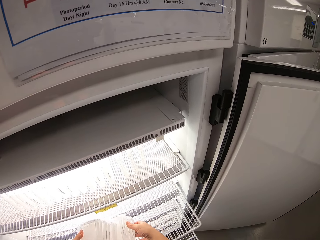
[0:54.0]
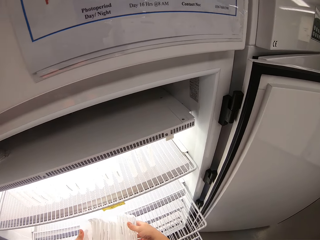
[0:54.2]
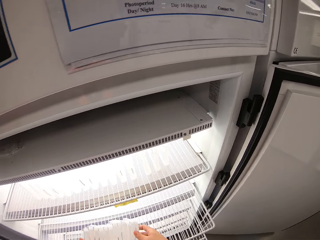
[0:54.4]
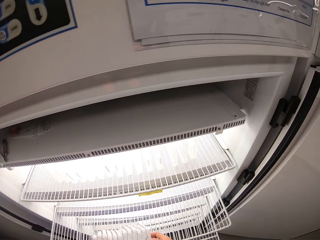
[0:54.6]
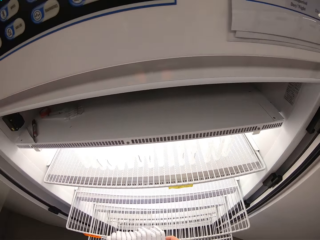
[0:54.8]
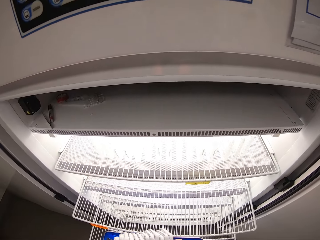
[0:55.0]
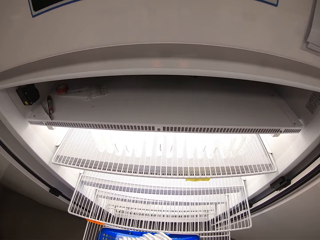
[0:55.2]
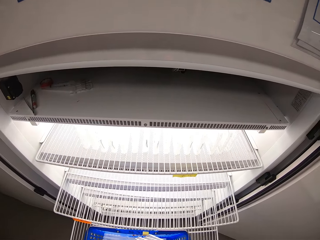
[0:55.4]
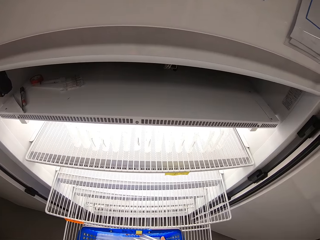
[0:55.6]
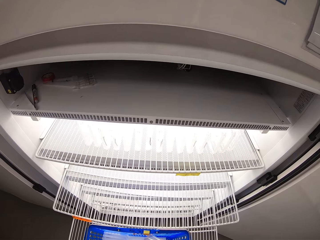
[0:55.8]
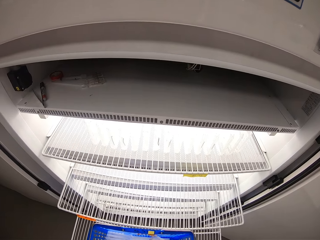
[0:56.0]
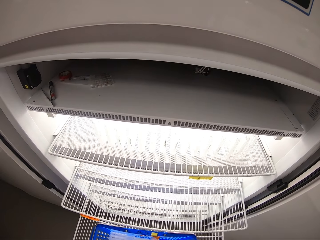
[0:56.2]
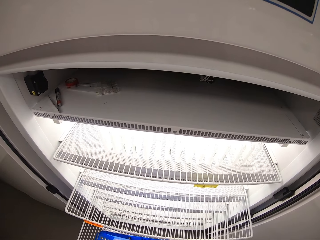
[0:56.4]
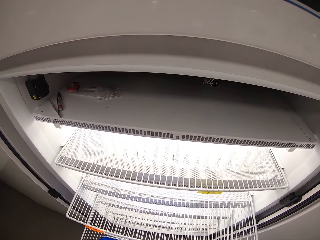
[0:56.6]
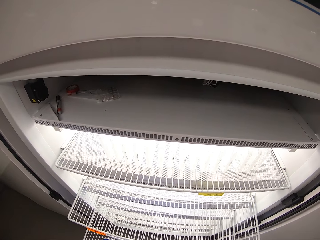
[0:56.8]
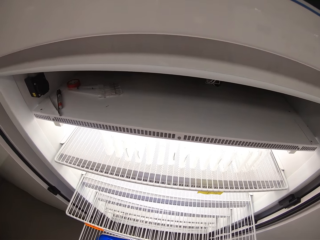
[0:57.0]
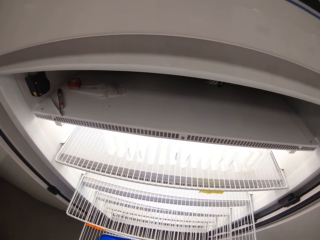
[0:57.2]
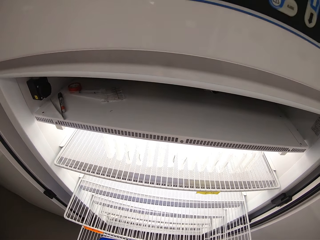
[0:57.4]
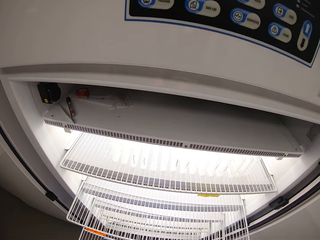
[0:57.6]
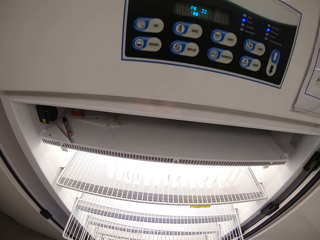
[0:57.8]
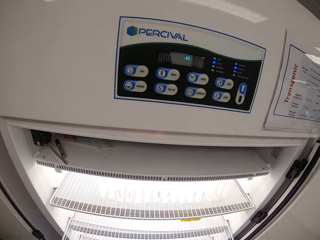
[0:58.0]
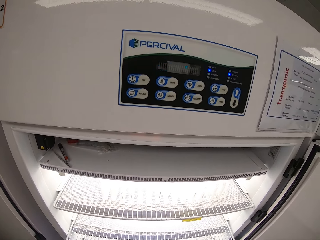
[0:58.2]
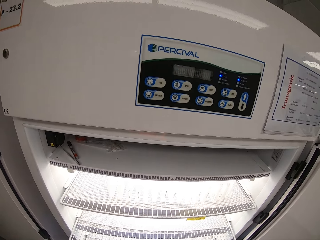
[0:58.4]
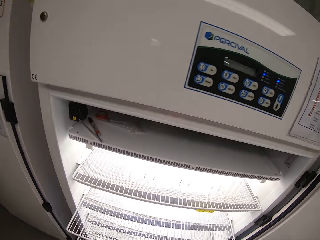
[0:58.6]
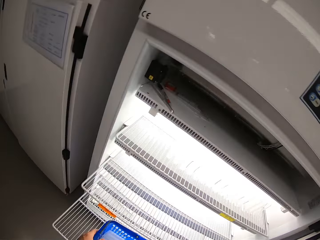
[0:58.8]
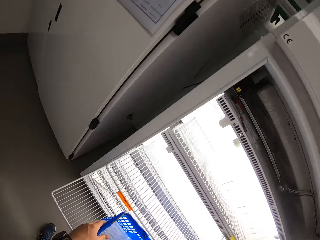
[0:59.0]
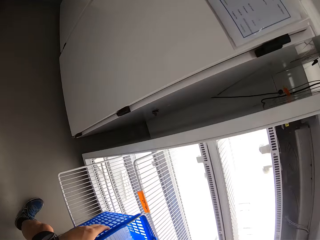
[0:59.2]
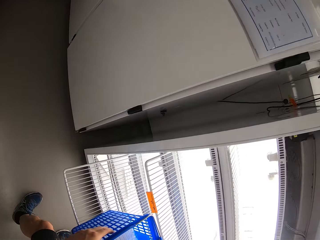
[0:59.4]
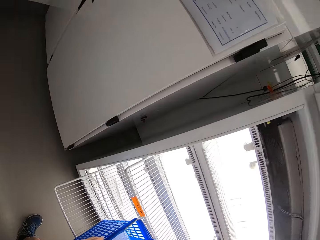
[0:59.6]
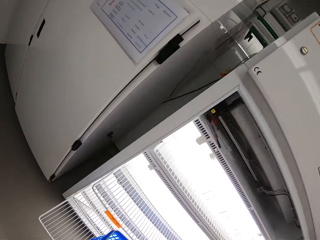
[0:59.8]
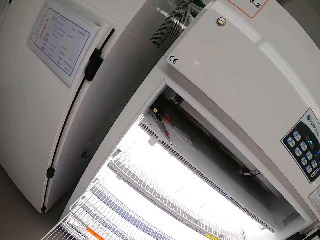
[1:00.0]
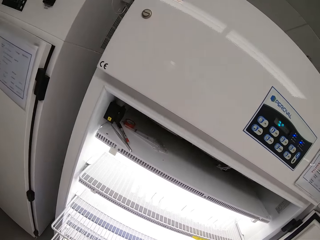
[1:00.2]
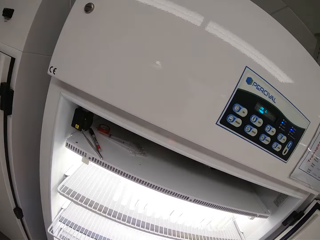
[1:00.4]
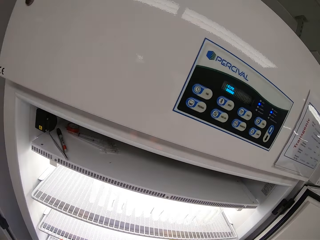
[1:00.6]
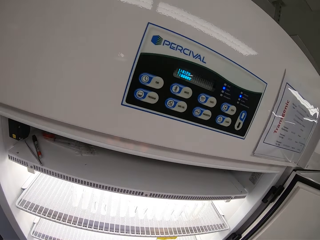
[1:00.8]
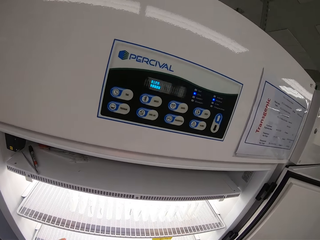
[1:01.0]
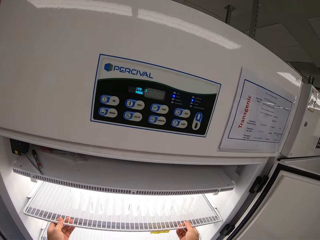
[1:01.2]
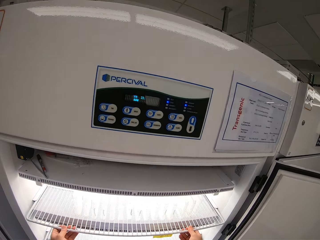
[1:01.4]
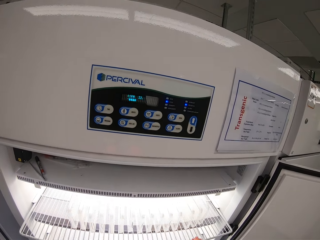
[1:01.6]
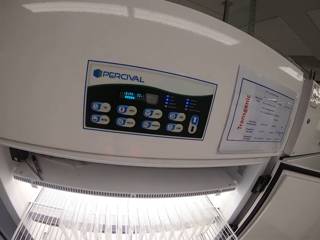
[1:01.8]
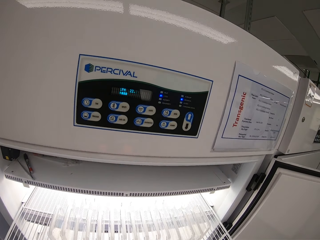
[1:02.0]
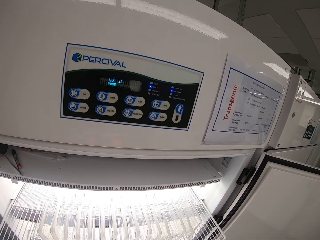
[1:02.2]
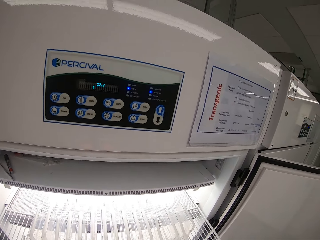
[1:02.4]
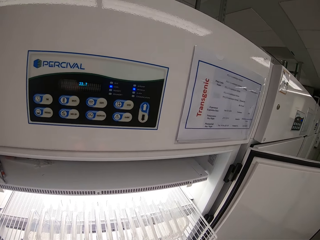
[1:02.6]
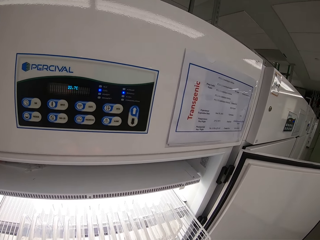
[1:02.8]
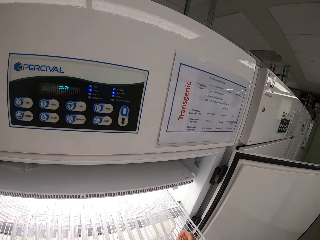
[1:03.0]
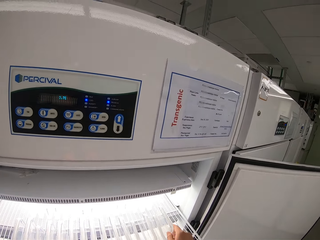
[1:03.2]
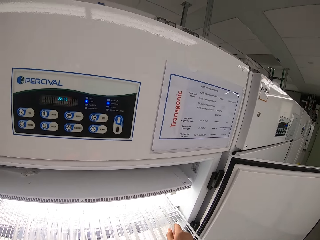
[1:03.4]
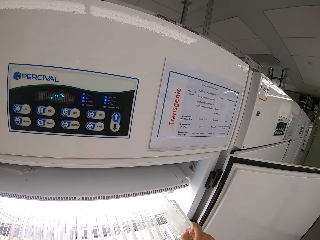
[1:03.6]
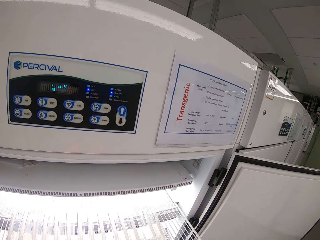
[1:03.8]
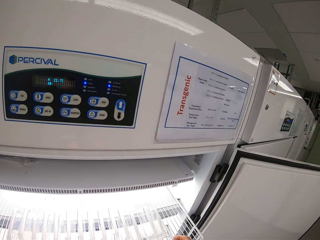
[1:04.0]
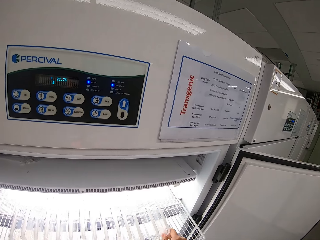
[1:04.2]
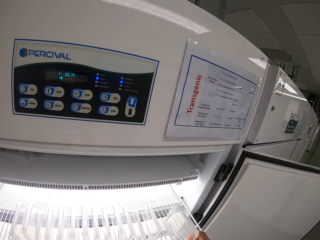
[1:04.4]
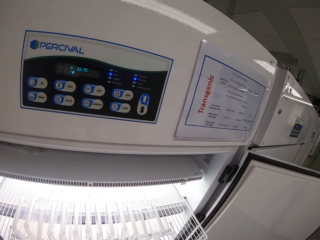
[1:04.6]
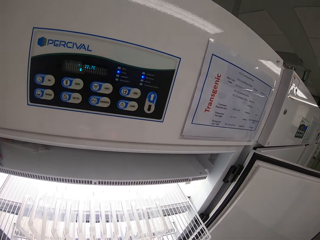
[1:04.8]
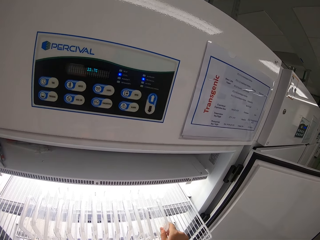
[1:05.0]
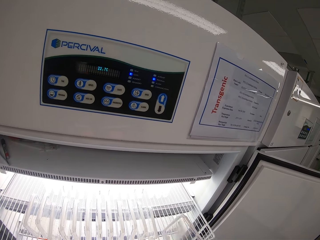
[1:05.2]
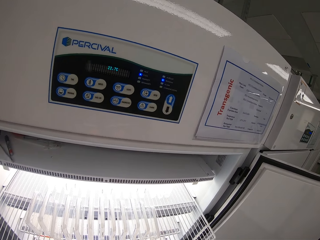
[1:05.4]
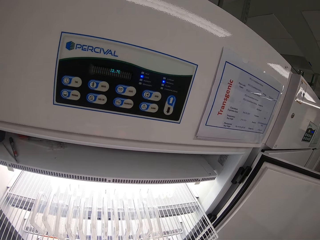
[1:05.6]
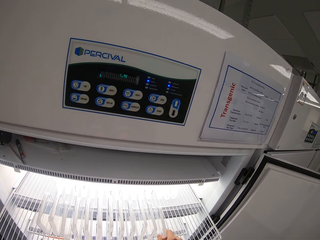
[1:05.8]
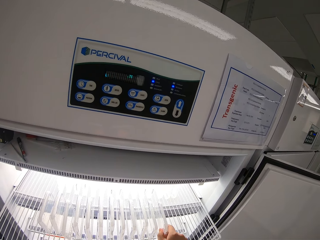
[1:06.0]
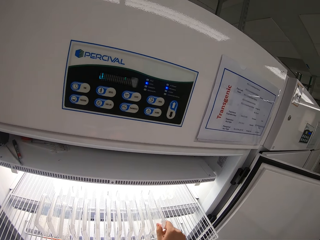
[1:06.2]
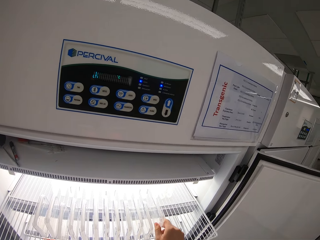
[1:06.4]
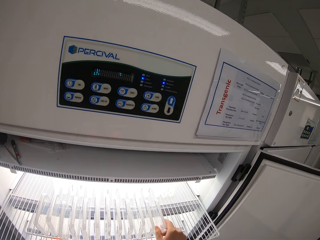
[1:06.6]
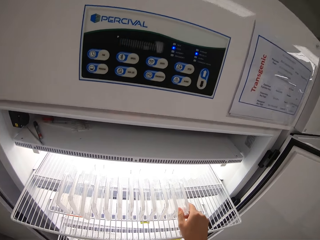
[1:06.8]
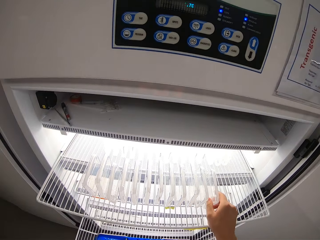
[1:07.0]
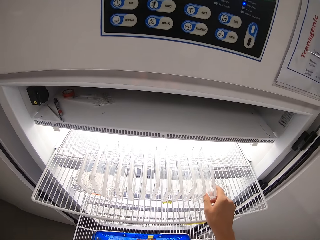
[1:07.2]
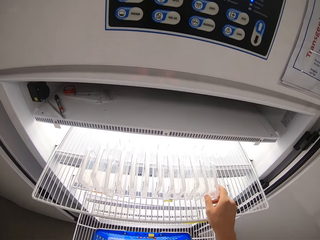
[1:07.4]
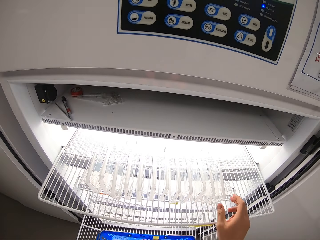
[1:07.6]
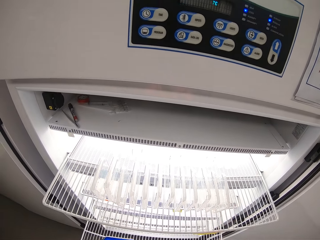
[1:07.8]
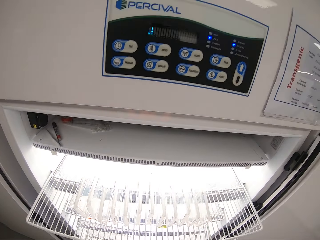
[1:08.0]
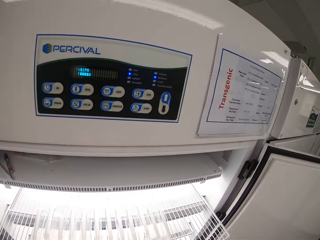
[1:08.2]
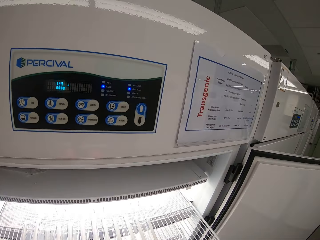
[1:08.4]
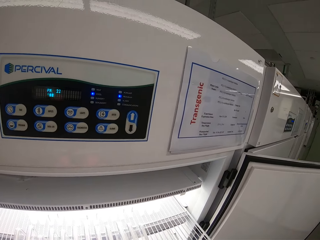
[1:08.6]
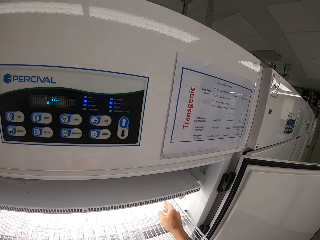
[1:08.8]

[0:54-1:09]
The camera wearer looks around. He puts the pile of drugs in the blue basket with both hands. He pushes the medical refrigerator middle shelf inside with both hands. He pulls the medical refrigerator top shelf with both hands. He removes a drug from the medical refrigerator or fridge with his right hand. He passes the drug to his left hand. He removes a drug from the medical refrigerator with his right hand. He passes the drug to his left hand. He removes a drug from the medical refrigerator with his right hand. He passes the drug to his left hand. He touches a drug in the medical refrigerator with his right hand. He looks around the fridge. He removes his right hand from the drug in the medical refrigerator.

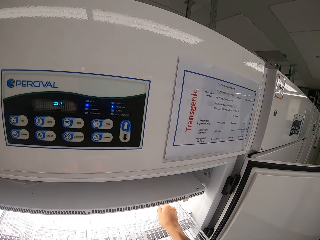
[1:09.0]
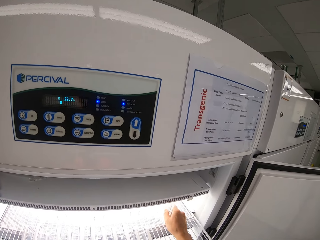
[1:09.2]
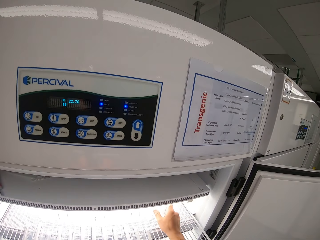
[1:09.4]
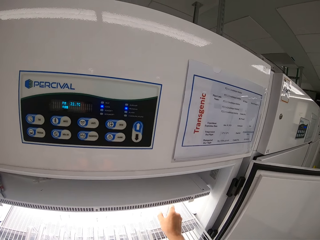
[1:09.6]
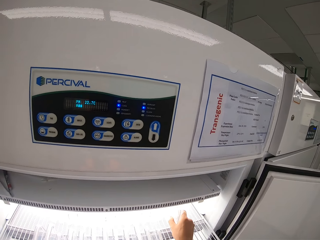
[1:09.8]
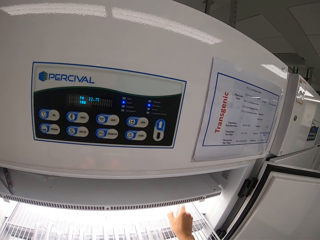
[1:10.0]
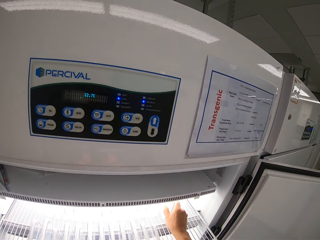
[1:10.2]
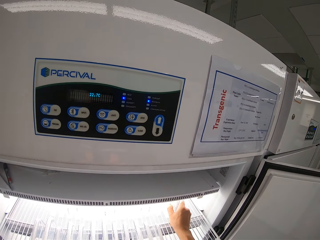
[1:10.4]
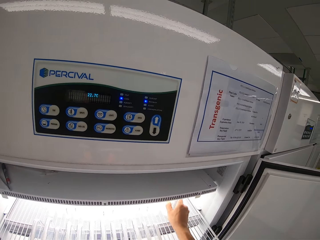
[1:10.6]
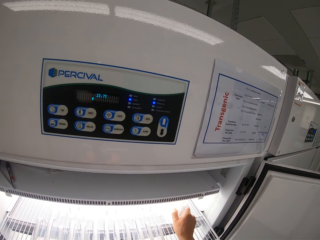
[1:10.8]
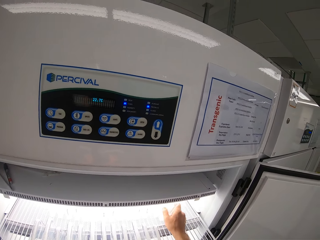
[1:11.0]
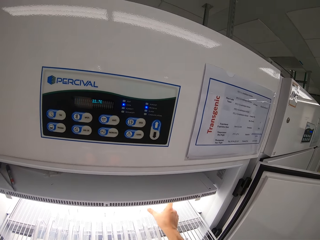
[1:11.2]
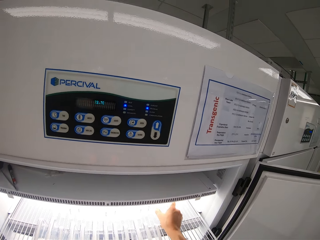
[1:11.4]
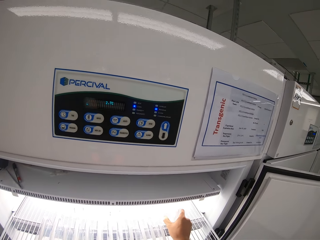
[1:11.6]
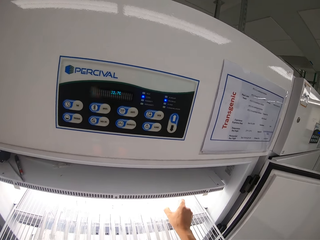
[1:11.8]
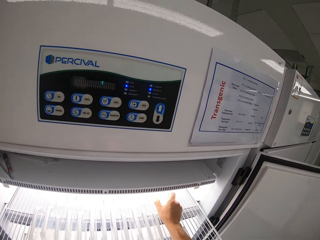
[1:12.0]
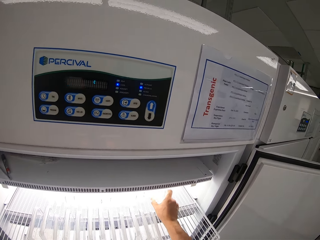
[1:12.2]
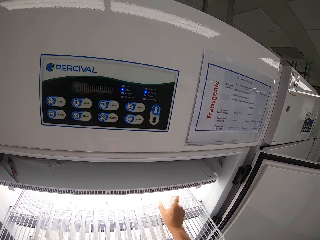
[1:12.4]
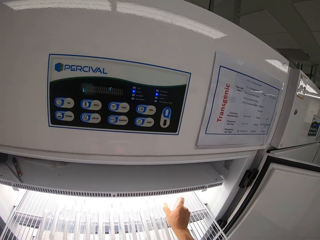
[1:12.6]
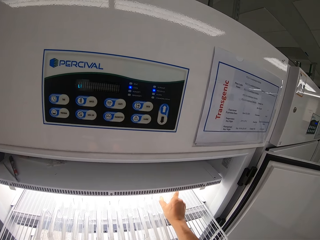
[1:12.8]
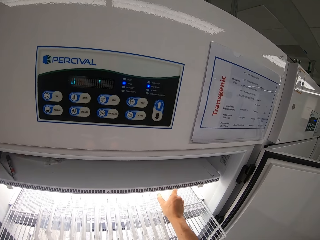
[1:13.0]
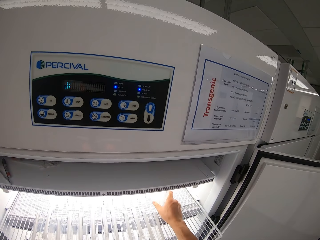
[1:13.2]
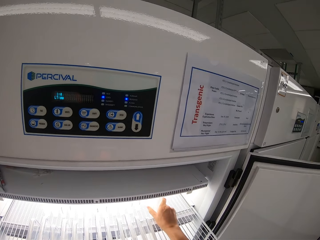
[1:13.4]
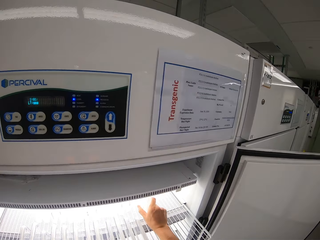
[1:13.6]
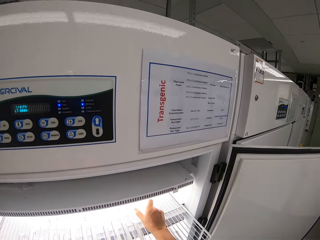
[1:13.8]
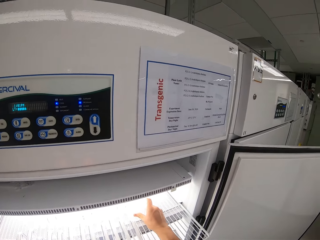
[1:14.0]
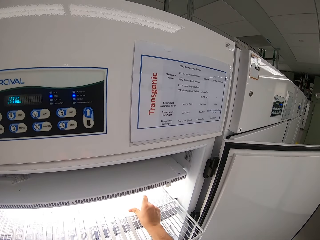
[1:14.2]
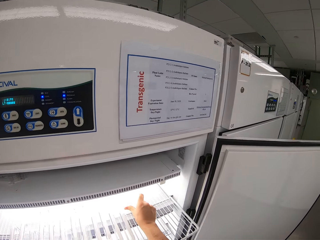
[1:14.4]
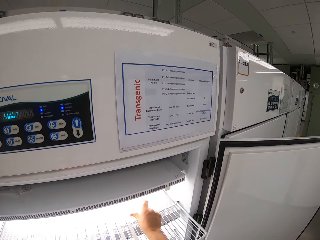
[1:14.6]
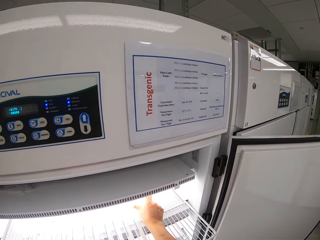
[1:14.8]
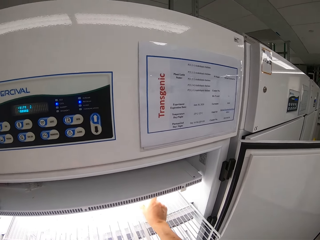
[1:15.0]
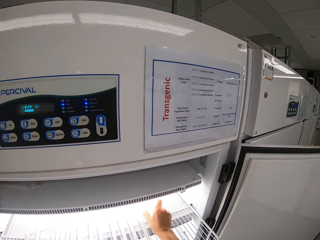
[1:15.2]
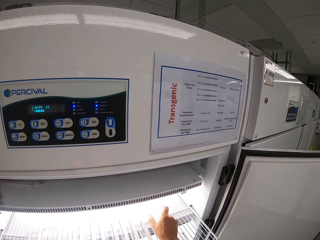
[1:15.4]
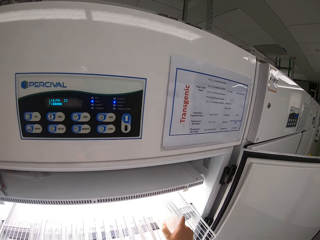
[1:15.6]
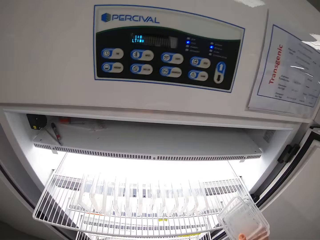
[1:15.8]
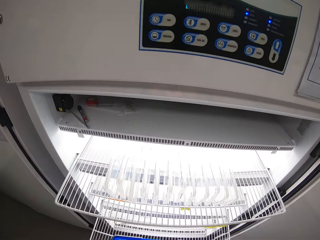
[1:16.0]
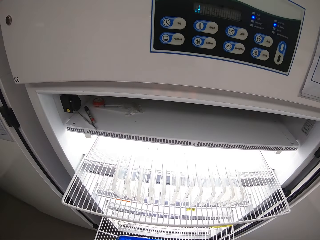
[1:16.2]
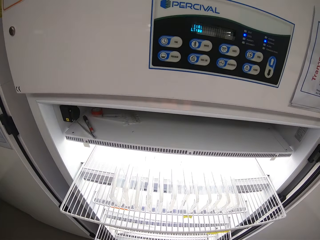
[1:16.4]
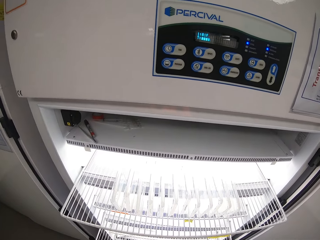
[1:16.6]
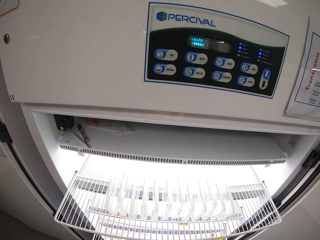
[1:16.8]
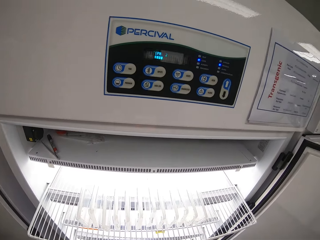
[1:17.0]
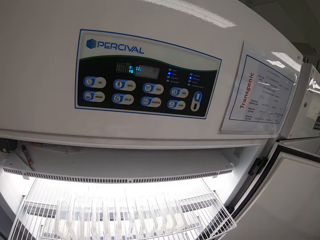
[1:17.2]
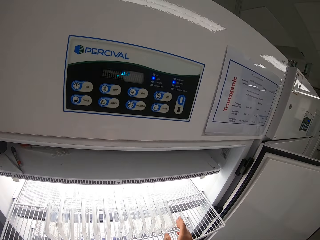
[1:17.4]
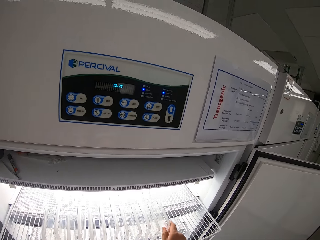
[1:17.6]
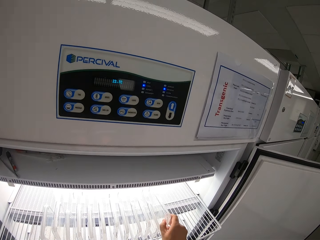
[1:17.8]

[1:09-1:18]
The camera wearer touches some drugs in the medical refrigerator with his right hand. He picks something. He removes some drugs from the medical refrigerator with his right hand. He passes the drug to his left hand. He looks around.
